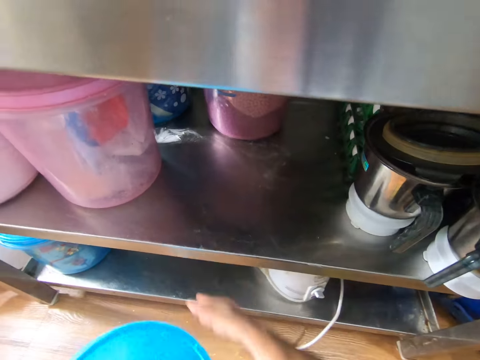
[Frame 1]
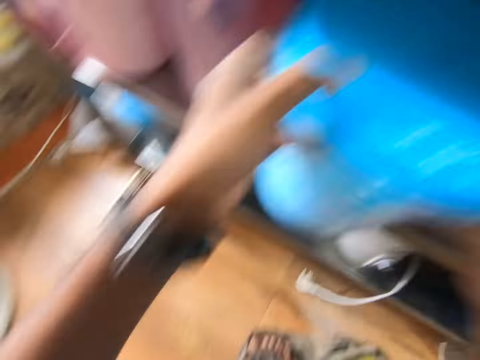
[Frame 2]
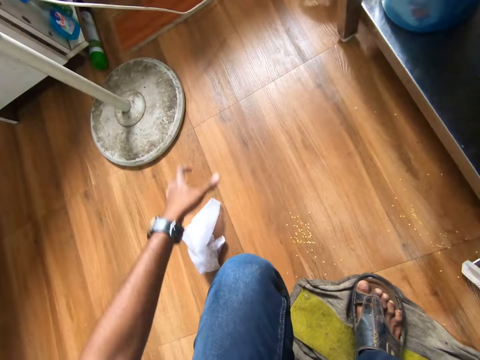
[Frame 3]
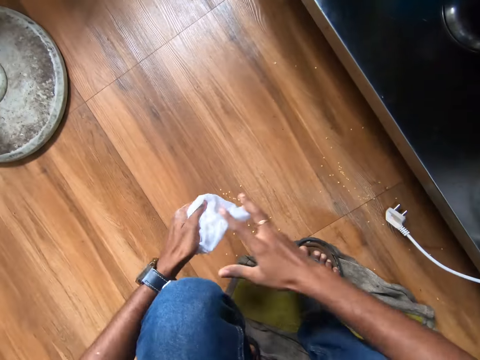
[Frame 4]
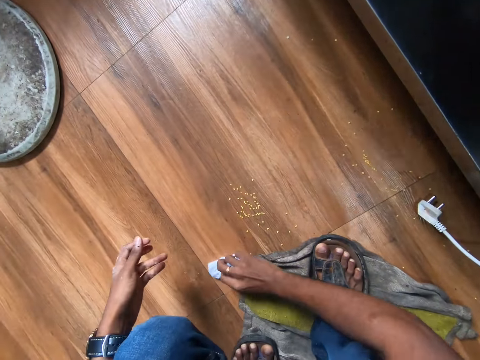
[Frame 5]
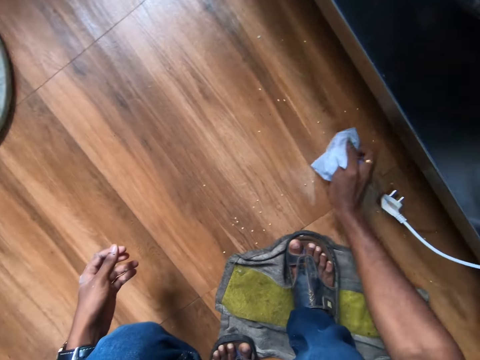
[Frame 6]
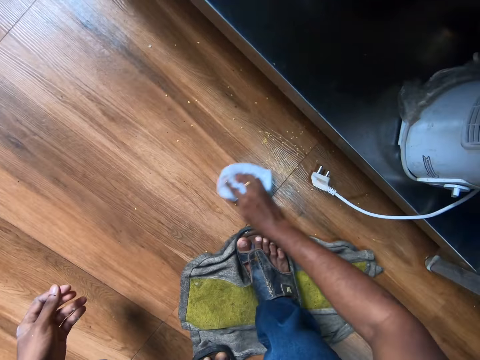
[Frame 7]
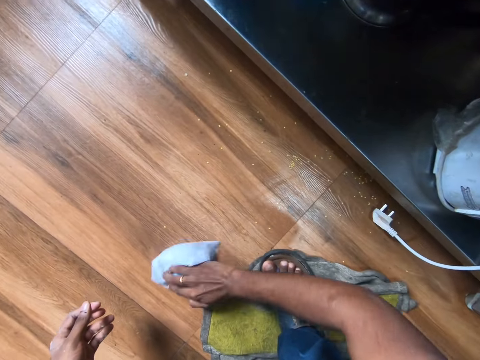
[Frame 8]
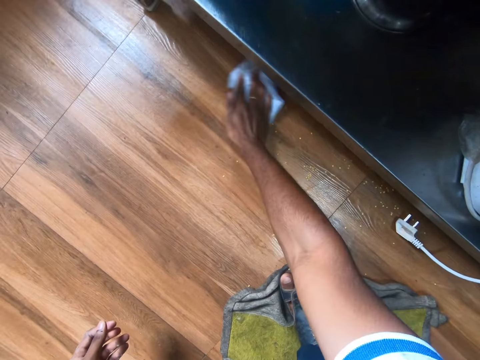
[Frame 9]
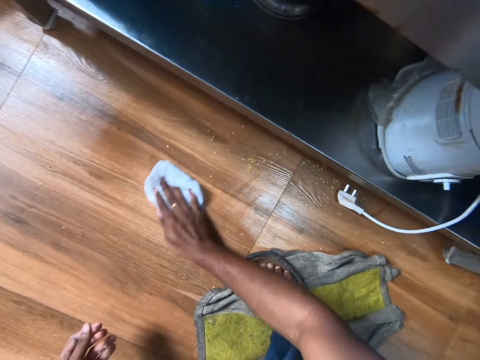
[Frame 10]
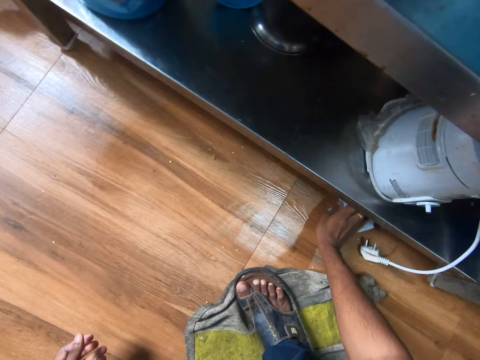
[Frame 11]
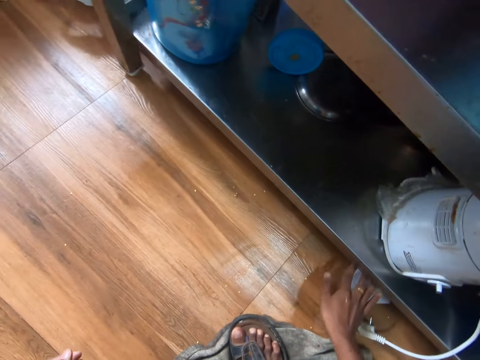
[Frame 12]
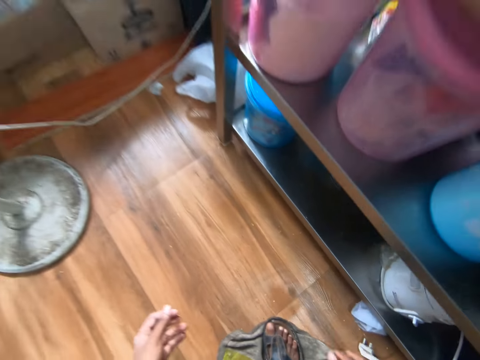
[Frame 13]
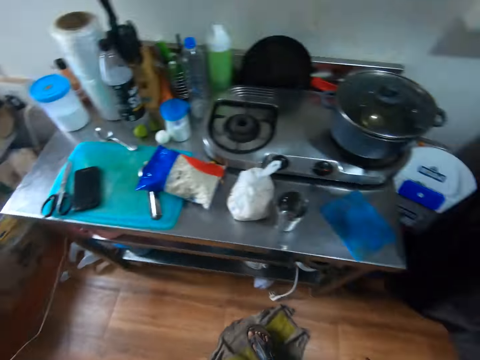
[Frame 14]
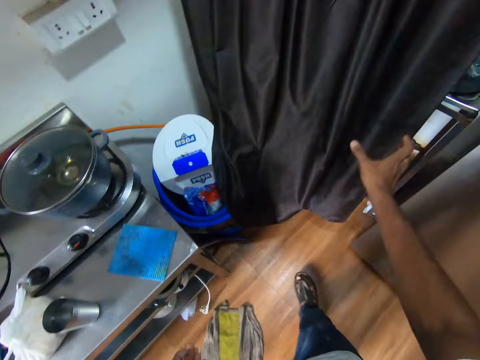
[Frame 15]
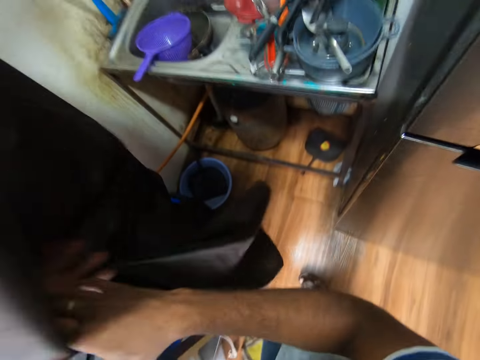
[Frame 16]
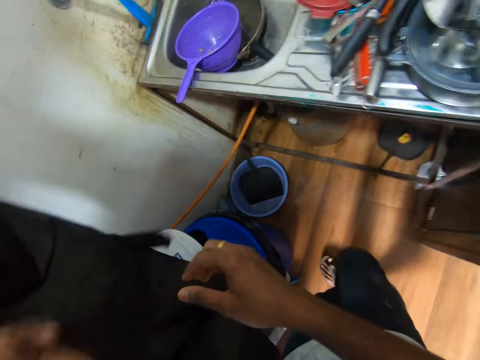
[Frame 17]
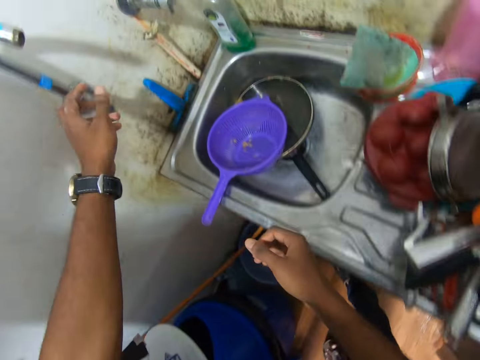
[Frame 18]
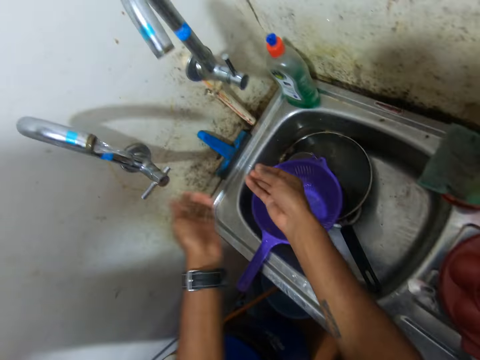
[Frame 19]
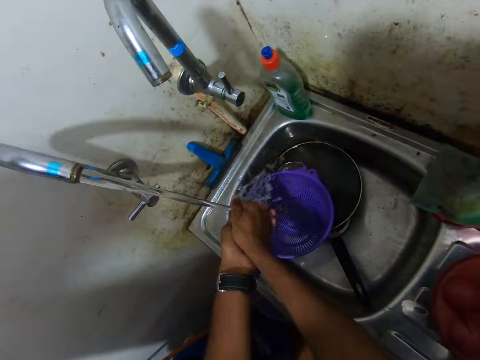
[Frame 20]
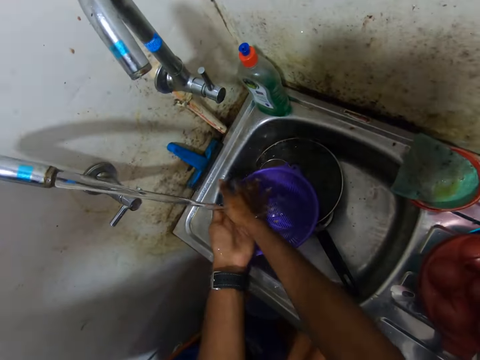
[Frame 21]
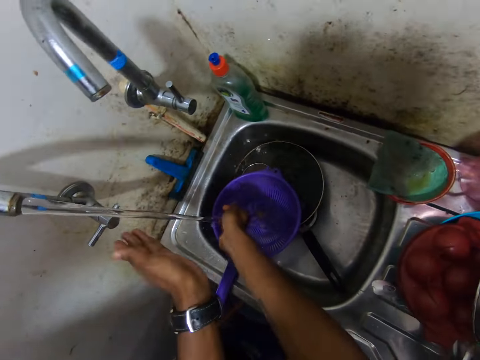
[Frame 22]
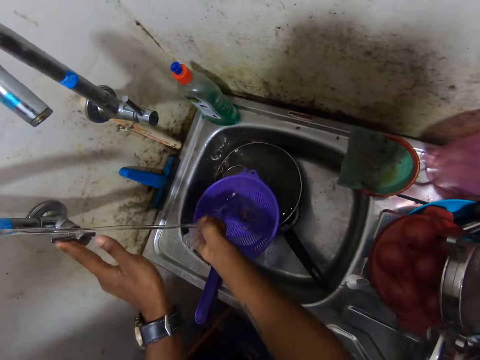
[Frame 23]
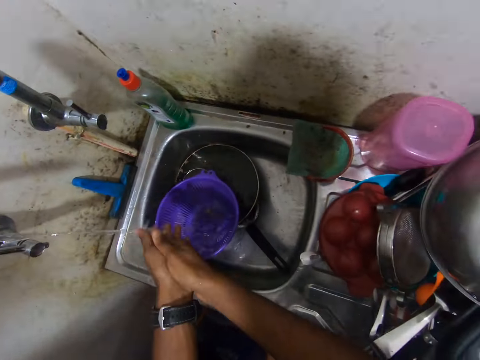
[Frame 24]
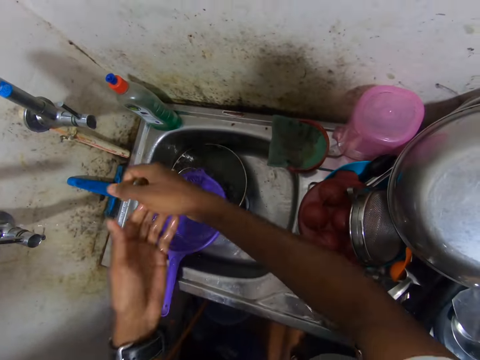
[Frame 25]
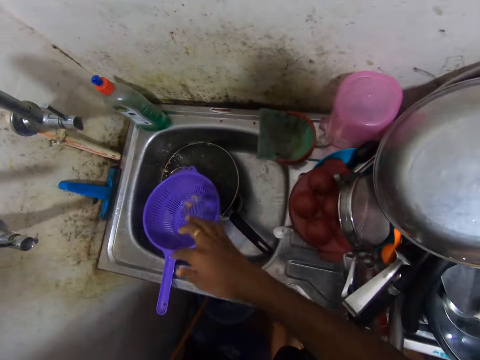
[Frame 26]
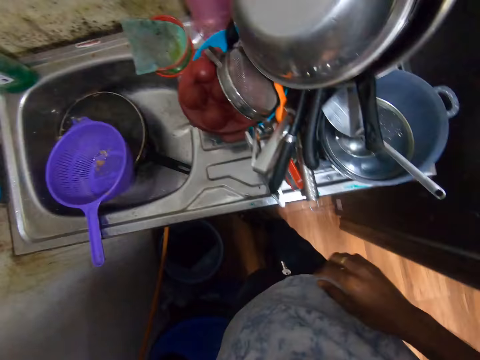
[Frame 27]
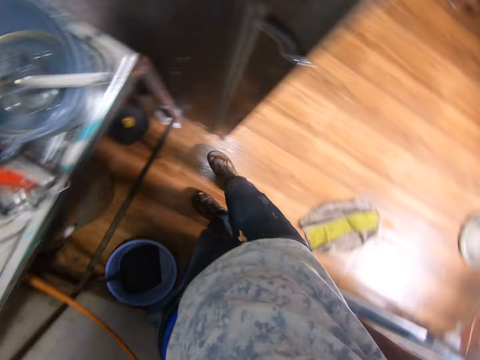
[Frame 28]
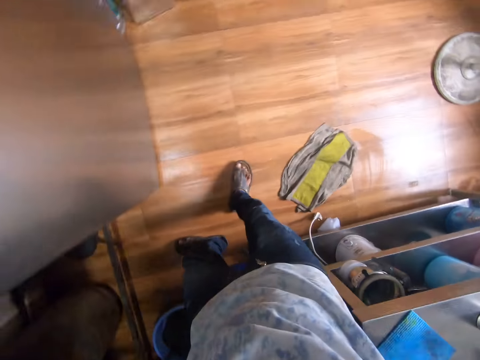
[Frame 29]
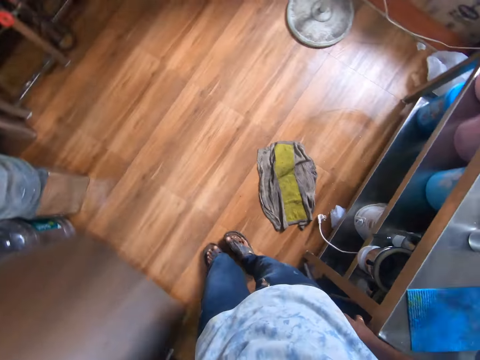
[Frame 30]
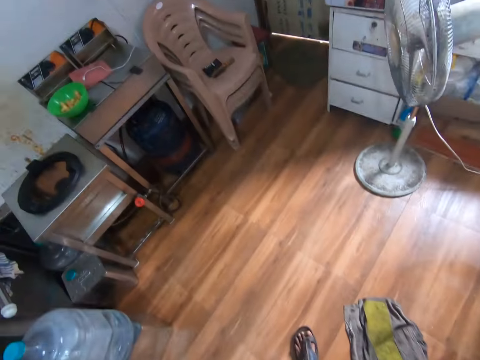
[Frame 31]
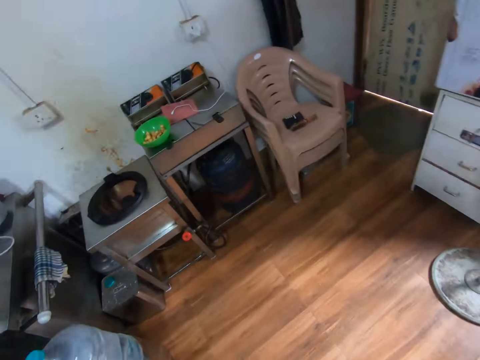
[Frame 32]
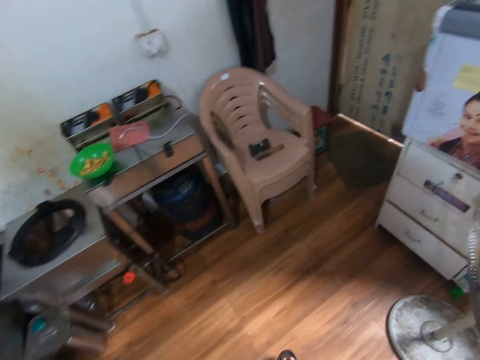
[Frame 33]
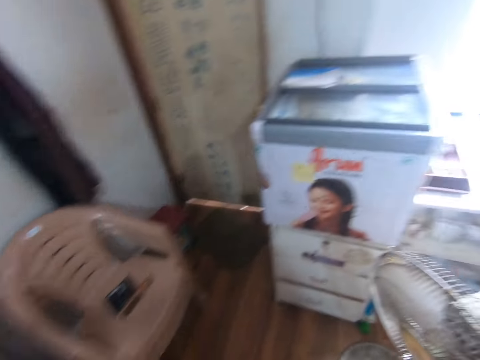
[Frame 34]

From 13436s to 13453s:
The camera wearer moves a plastic container under the table with her right hand. She puts the plastic container under the table with both hands. She picks the sack cloth from the floor with her left hand. She passes the sack cloth to her right hand from her right hand. She sweeps grains on the floor with the sack cloth in her right hand. She stands. She walks. She pulls a curtain with her right hand. She opens a faucet with her left hand. She washes both hands in the sink. She closes the faucet with her left hand. She removes water from her hands. She walks towards the door.

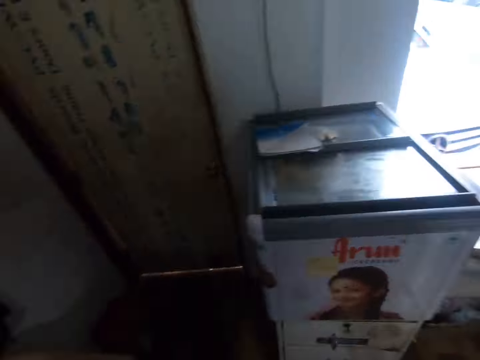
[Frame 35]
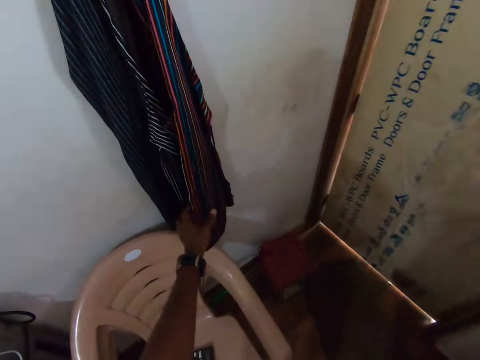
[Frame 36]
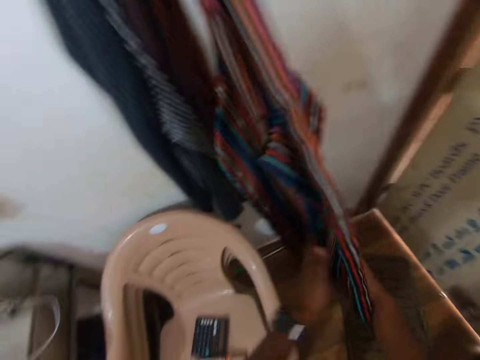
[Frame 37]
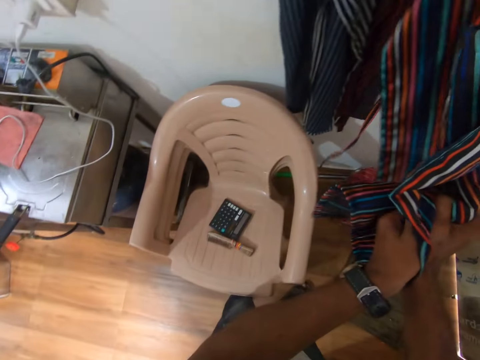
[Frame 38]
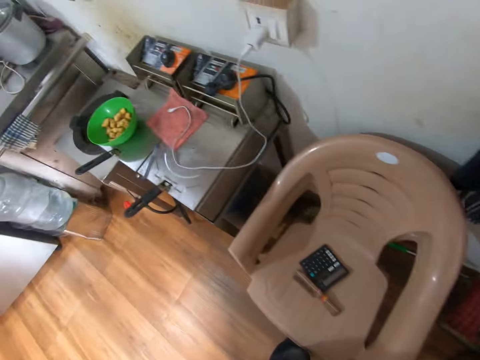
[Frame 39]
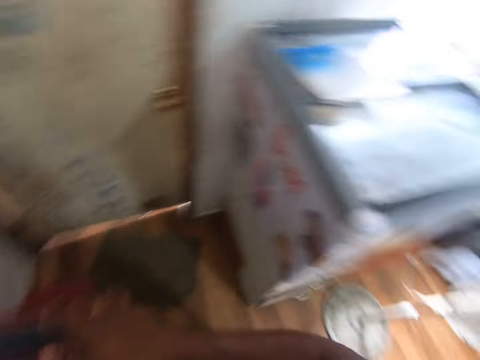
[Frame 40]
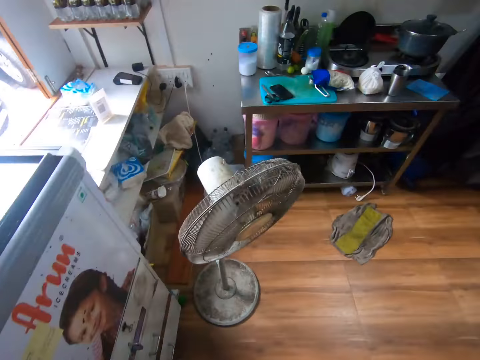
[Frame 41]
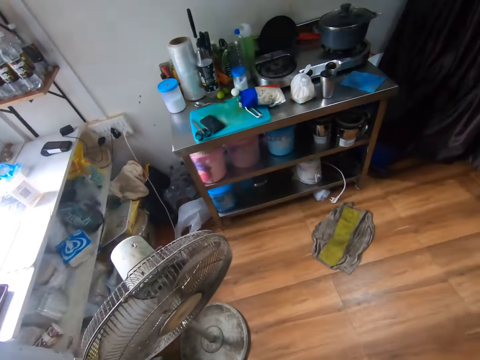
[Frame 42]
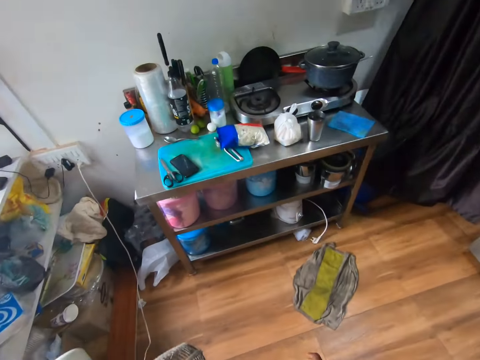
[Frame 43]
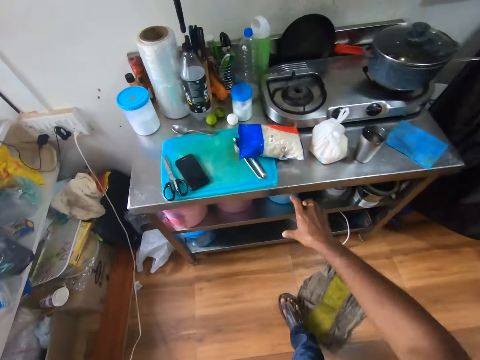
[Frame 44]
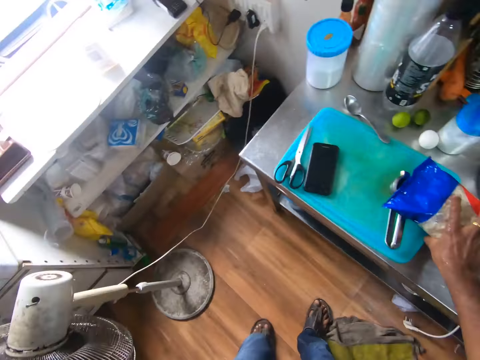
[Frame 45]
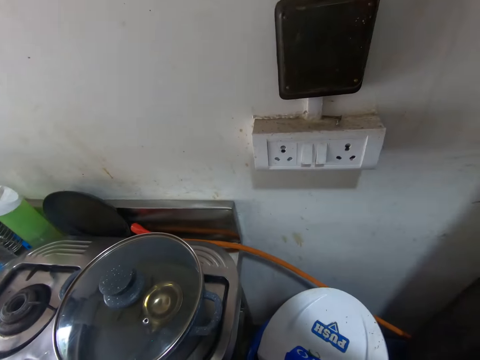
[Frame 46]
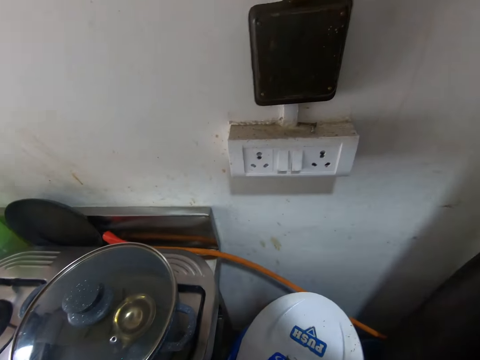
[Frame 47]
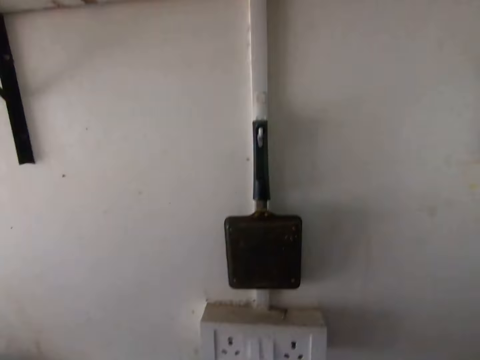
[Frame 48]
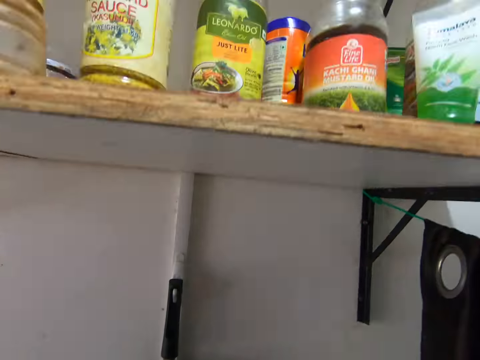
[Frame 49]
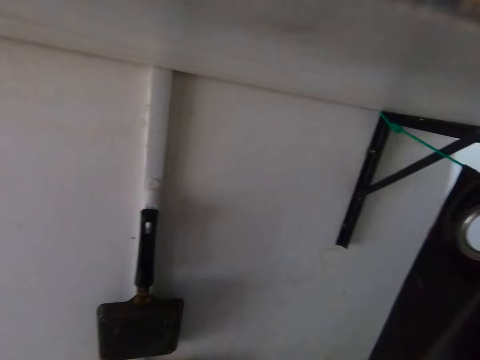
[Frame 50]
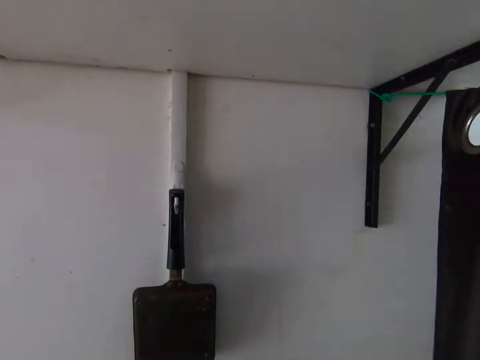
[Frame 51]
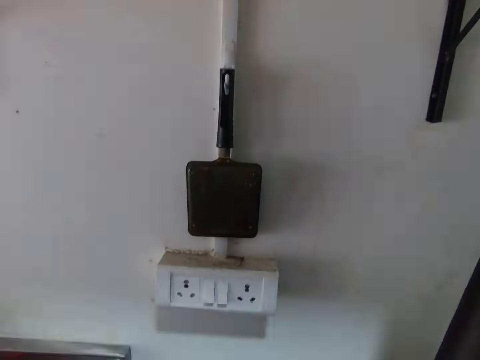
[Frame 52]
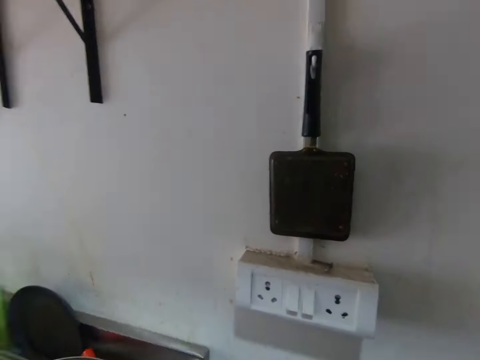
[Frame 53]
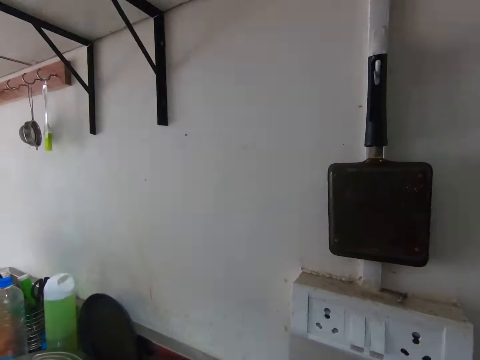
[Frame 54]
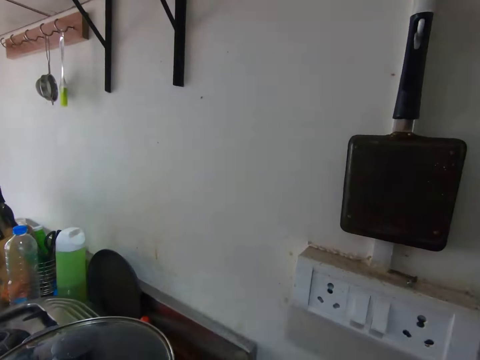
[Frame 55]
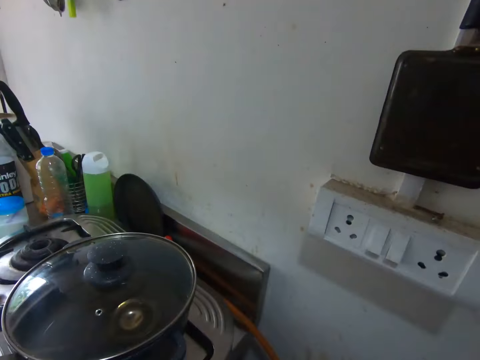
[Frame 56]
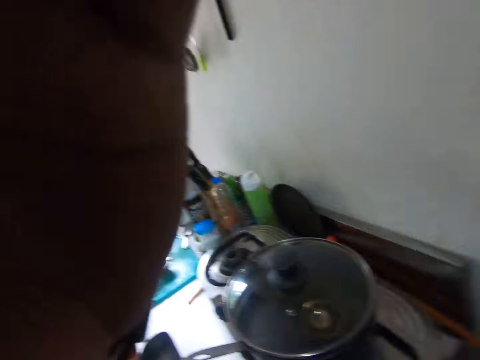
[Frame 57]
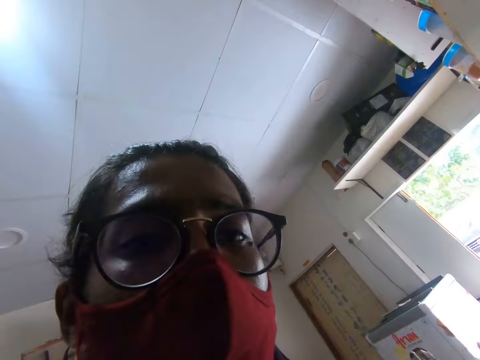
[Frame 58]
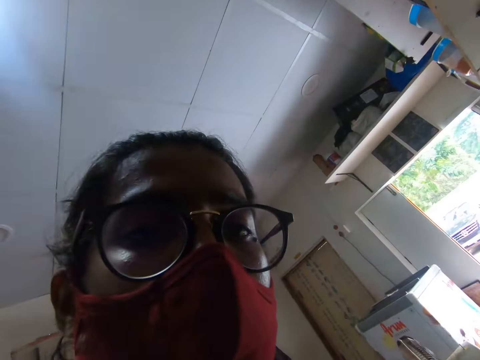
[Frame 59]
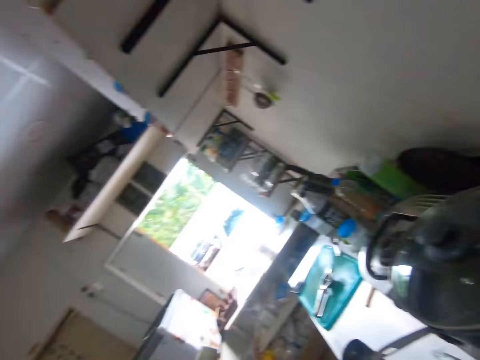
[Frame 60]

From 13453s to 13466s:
The camera wearer mops her hands with an apron. She walks towards the table. She picks a packet. She touches a pack of salt with her right hand. She removes the camera. She looks at the camera.
